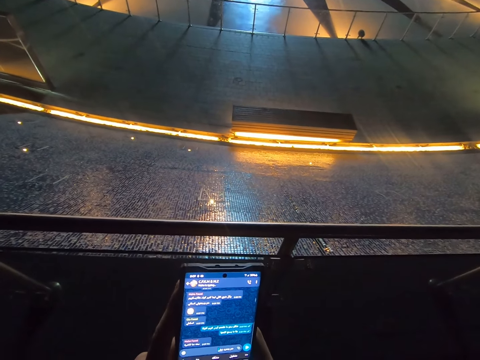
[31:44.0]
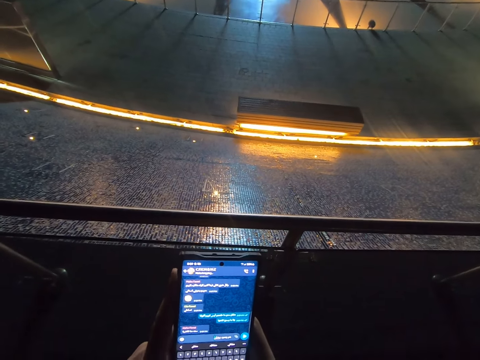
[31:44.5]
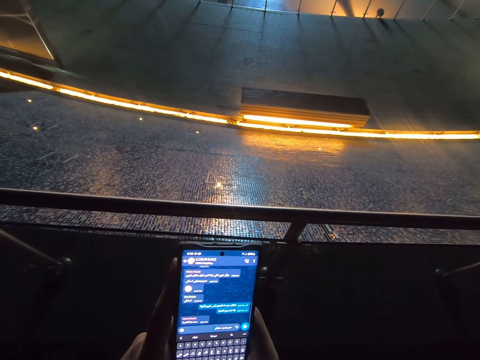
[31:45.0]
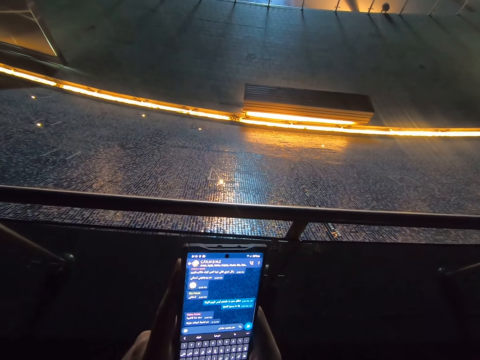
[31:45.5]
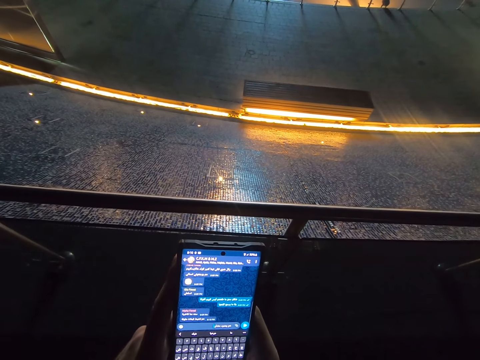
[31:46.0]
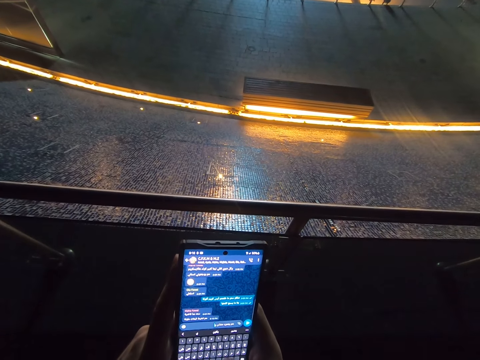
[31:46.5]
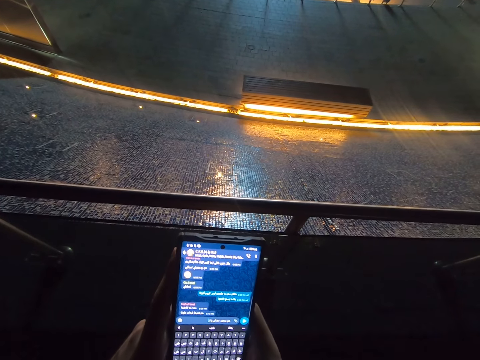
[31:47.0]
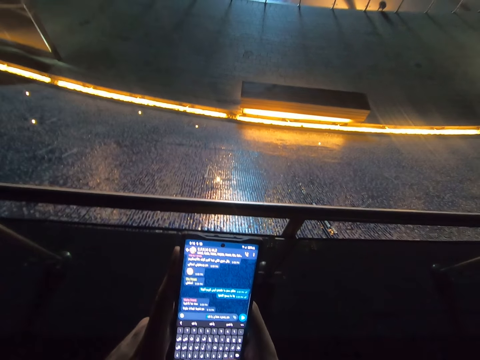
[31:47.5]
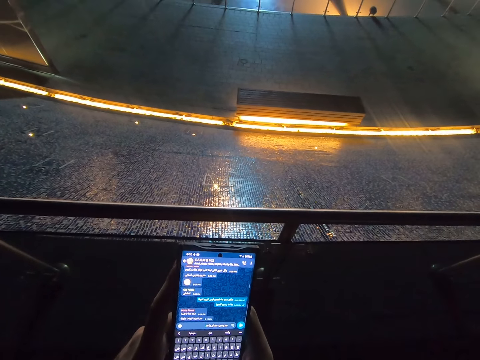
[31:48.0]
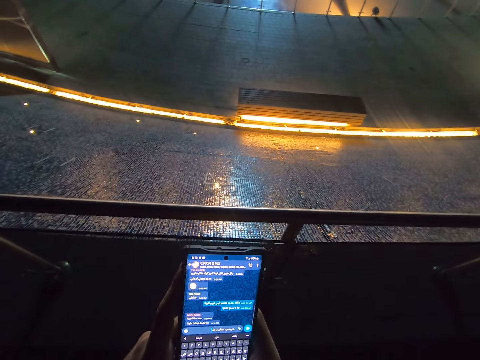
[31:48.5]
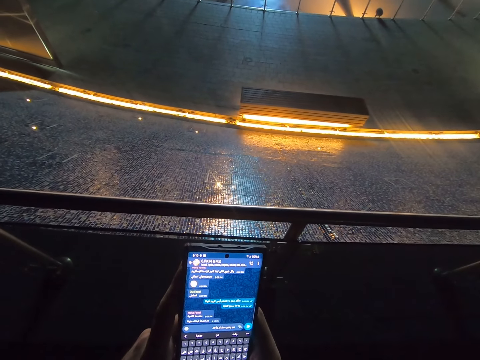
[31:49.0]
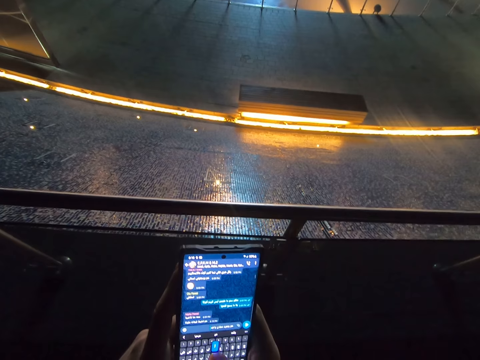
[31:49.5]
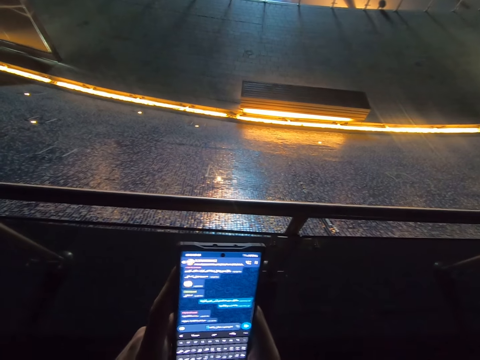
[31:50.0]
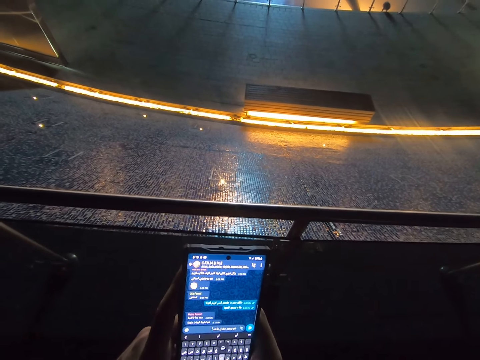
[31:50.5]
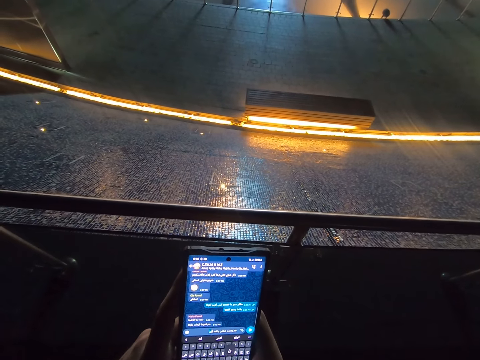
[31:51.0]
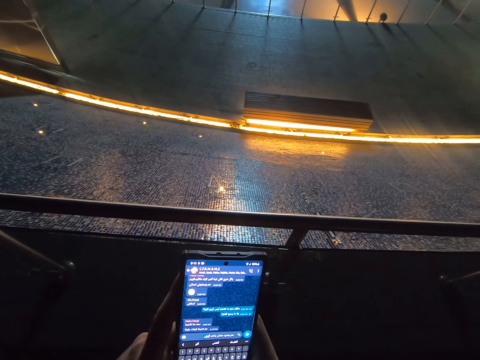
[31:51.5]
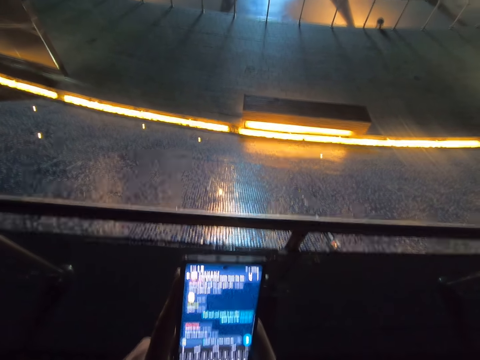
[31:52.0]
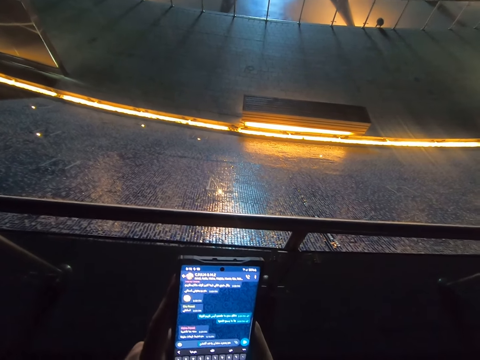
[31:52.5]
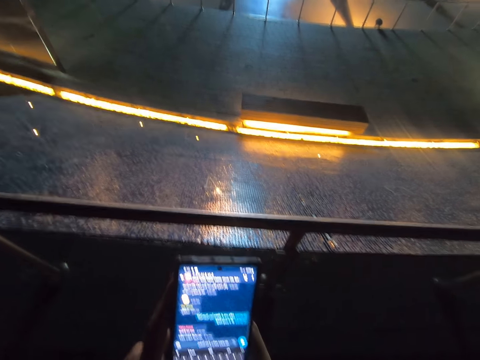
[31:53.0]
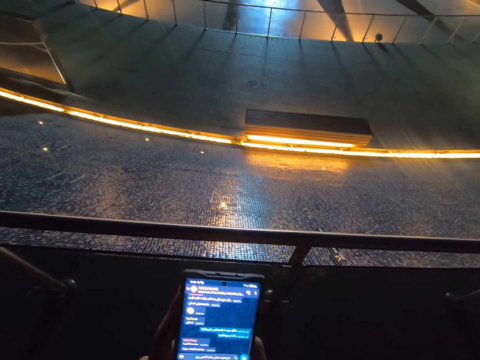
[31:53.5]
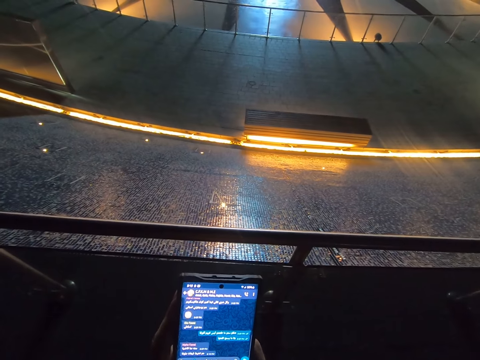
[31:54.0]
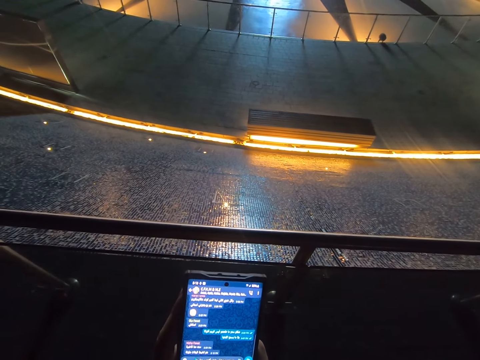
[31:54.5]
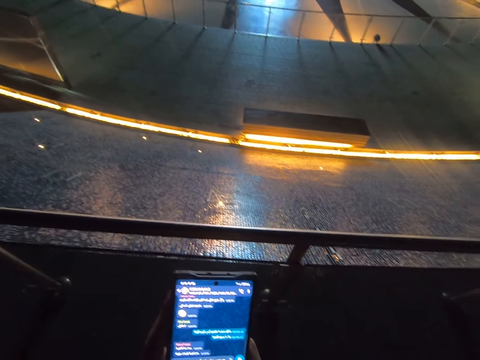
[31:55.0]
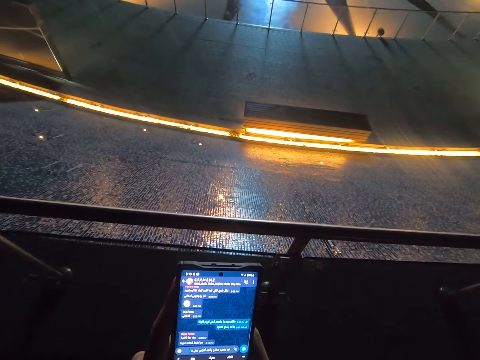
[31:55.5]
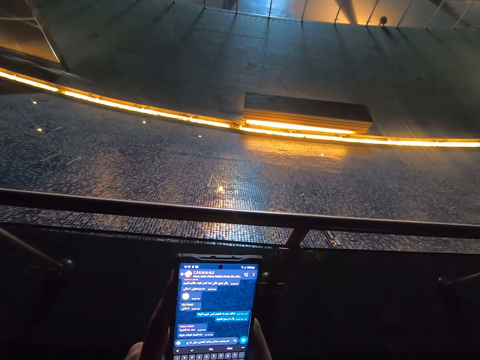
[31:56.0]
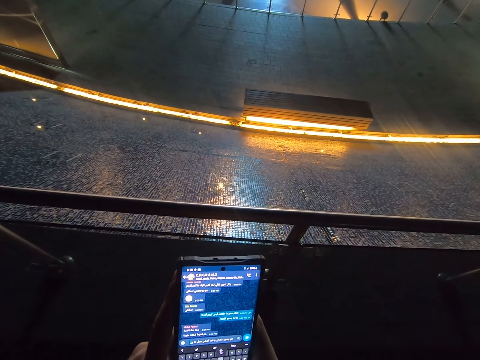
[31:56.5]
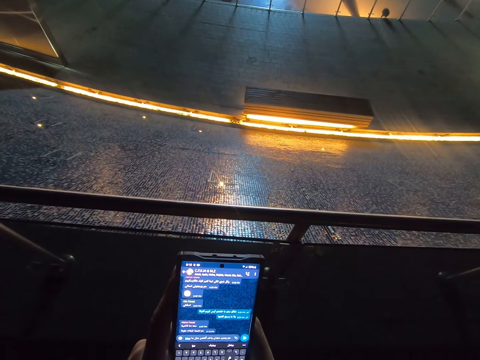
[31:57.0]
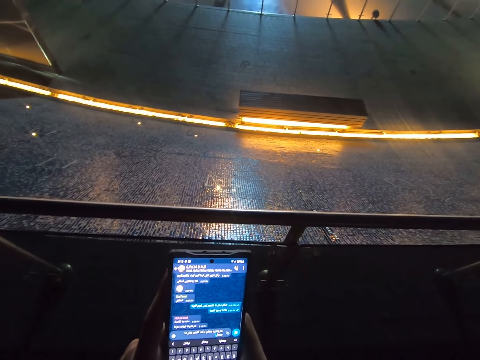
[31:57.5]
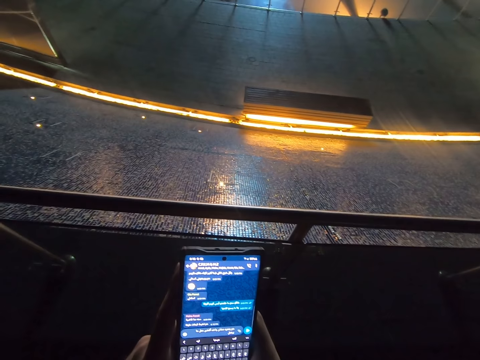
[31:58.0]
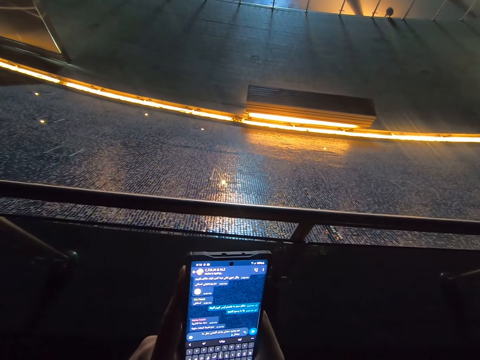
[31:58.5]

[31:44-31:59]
The camera wearer scrolls the phone.

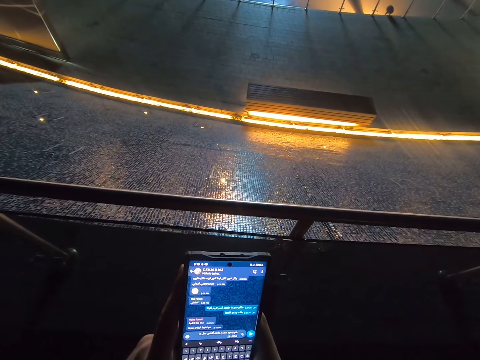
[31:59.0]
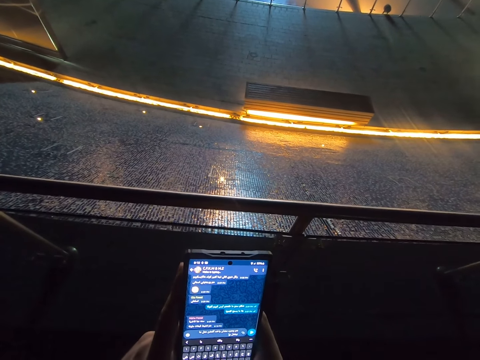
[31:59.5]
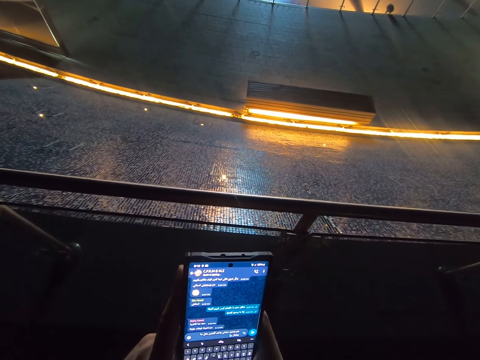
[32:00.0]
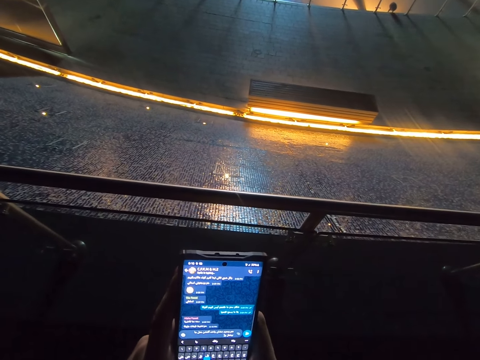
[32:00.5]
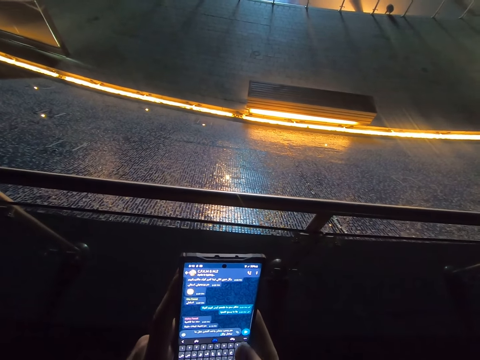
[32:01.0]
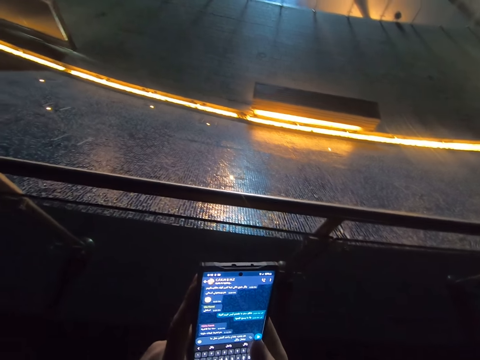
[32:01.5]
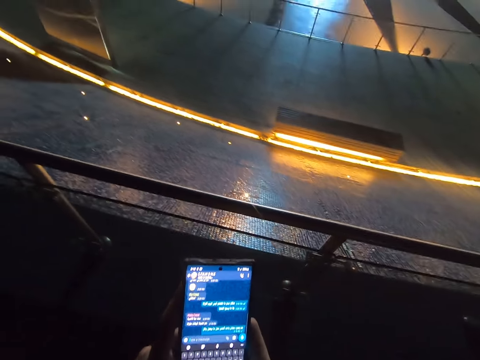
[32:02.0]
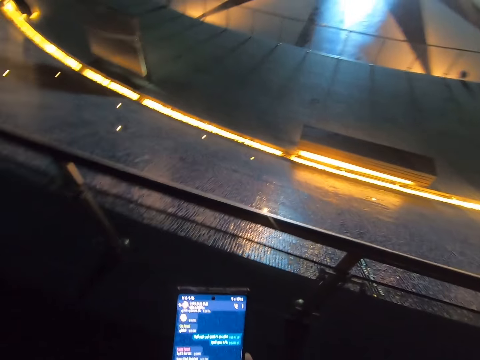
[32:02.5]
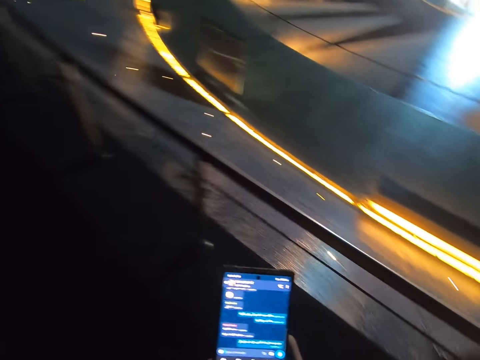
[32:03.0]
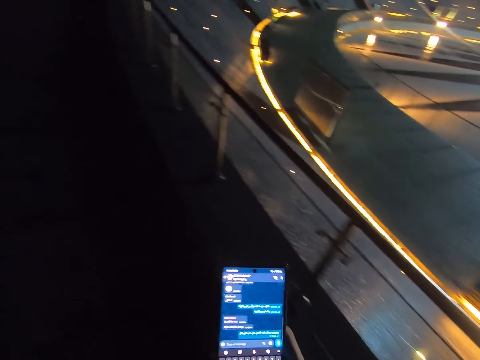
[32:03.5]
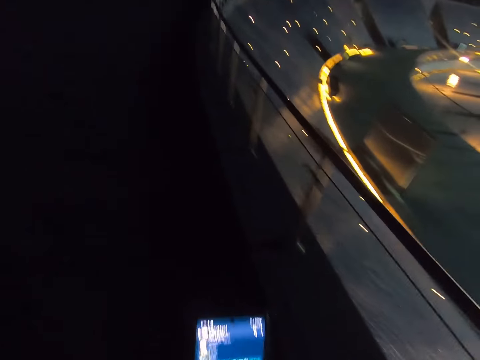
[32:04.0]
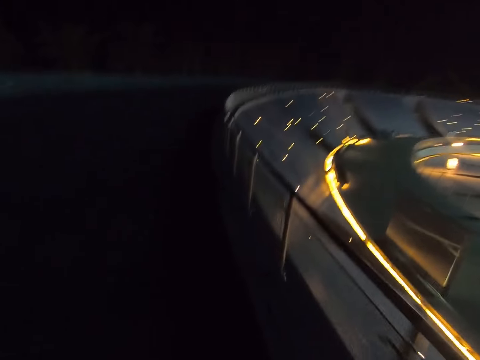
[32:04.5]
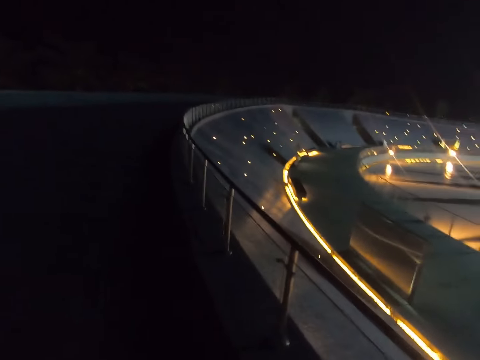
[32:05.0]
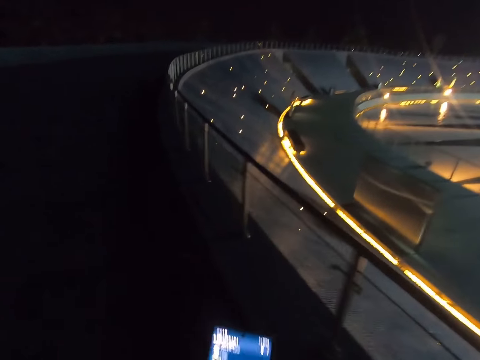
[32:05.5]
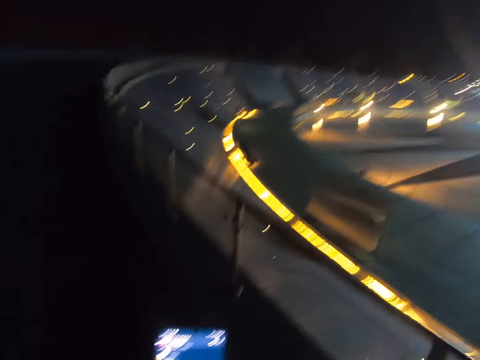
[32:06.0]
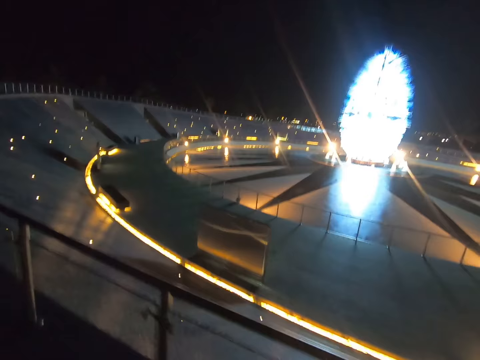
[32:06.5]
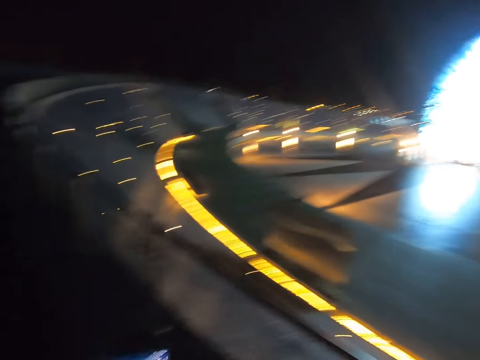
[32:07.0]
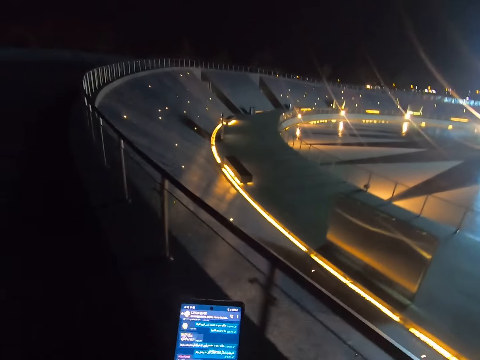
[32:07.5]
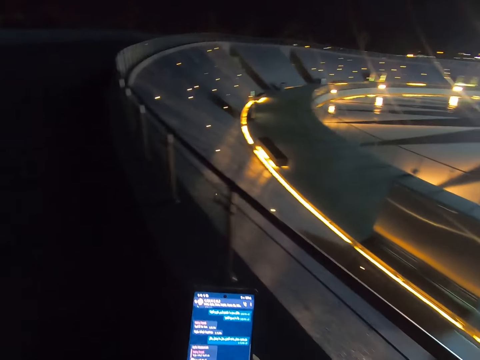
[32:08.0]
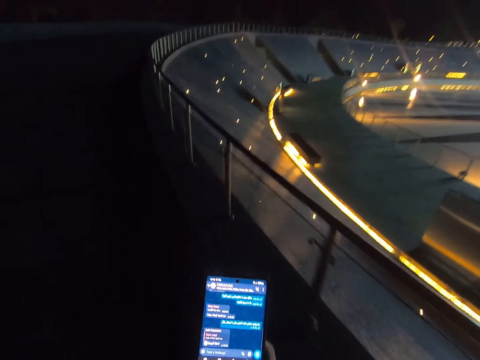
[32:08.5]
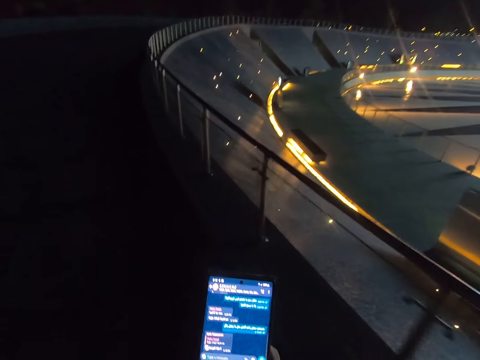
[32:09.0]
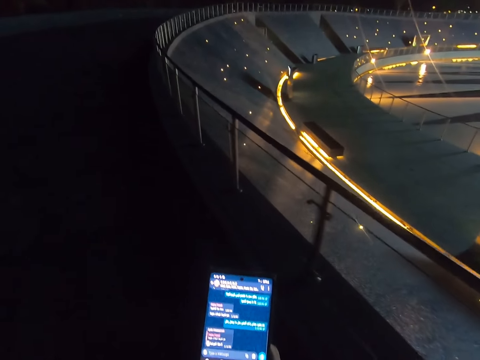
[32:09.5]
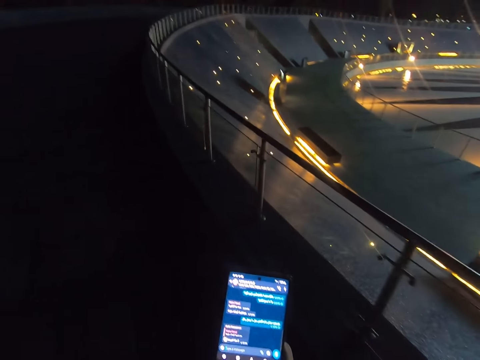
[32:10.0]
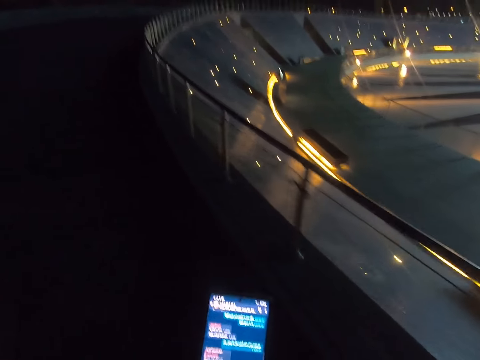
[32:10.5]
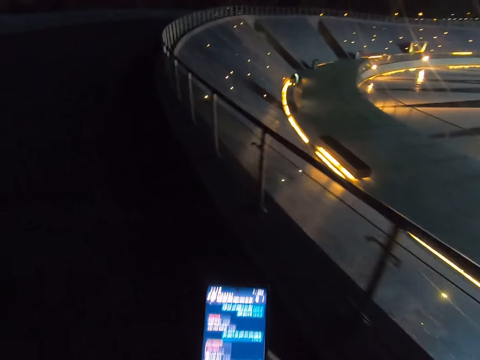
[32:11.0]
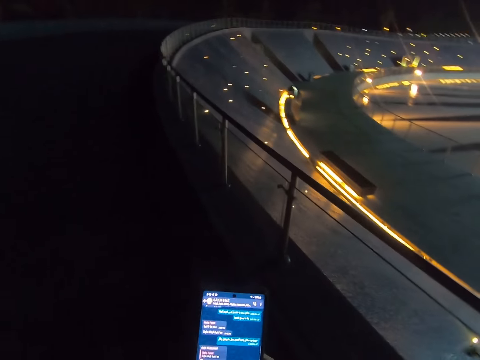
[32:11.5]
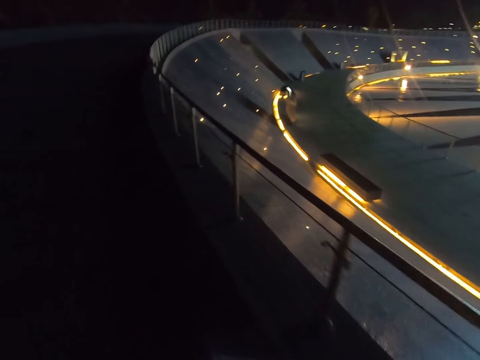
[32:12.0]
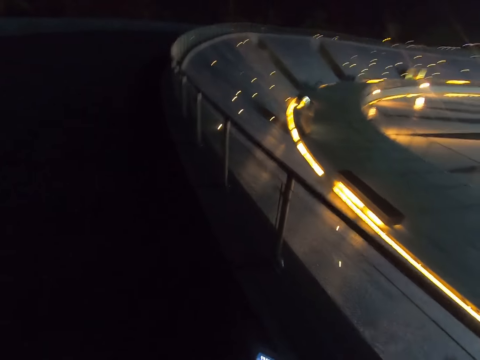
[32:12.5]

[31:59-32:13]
The camera wearer walks along the street. They scroll the phone. They walk along the street.
